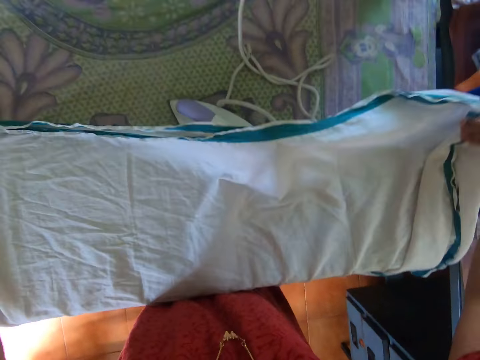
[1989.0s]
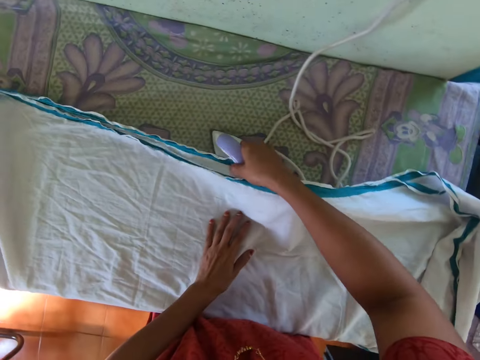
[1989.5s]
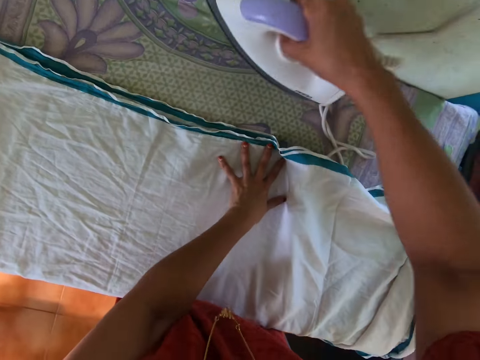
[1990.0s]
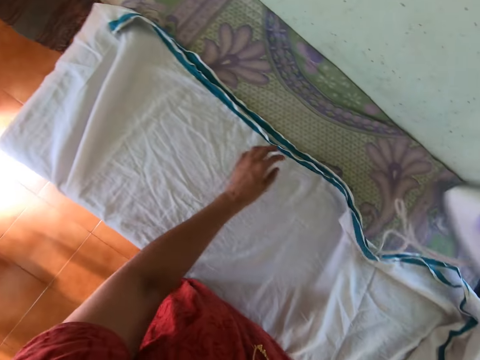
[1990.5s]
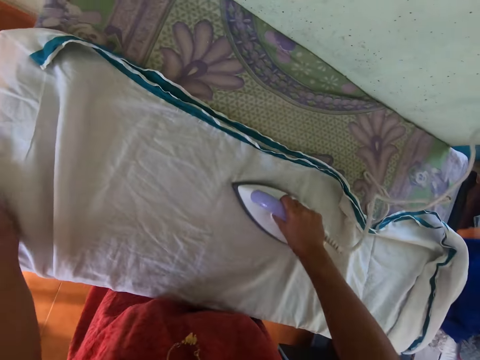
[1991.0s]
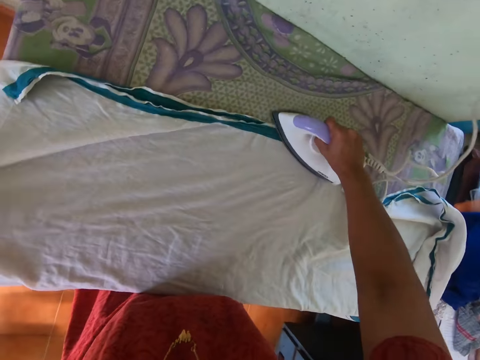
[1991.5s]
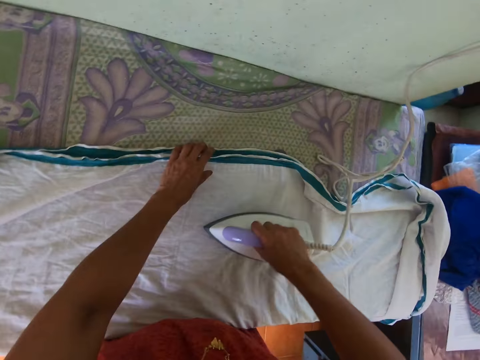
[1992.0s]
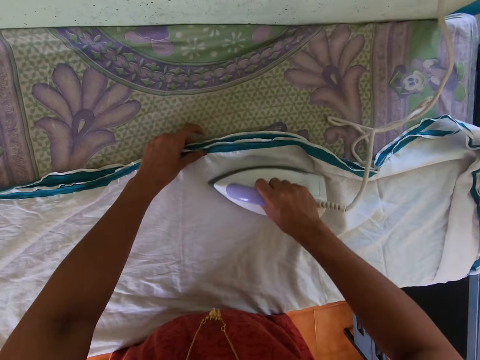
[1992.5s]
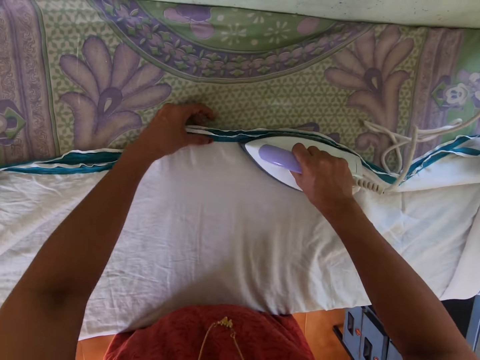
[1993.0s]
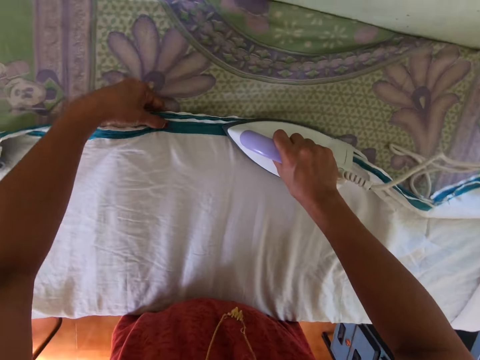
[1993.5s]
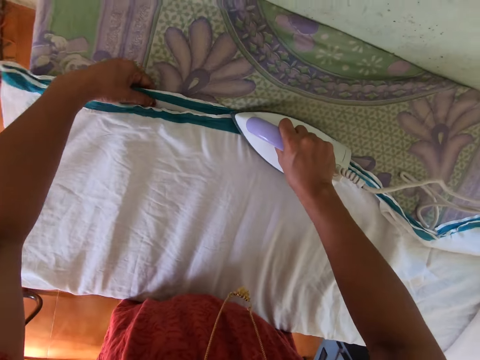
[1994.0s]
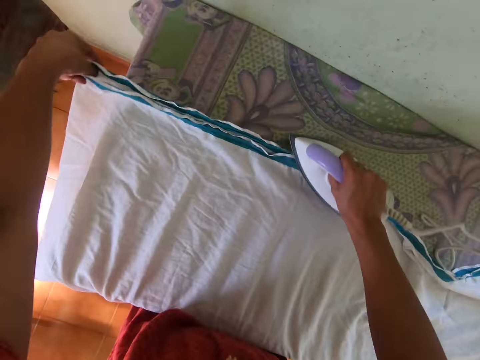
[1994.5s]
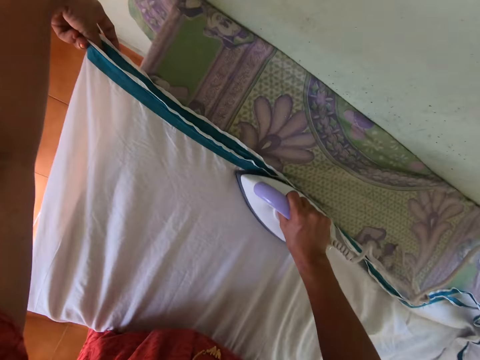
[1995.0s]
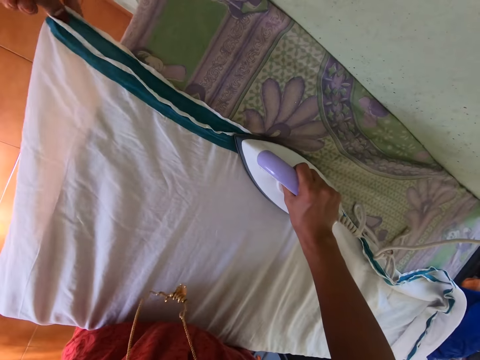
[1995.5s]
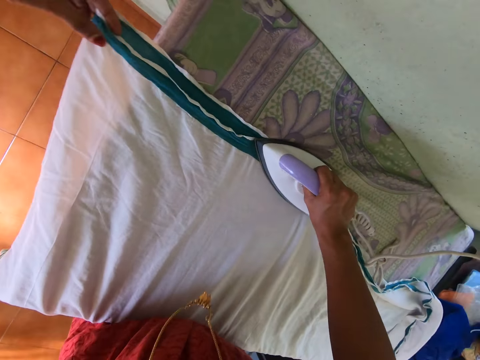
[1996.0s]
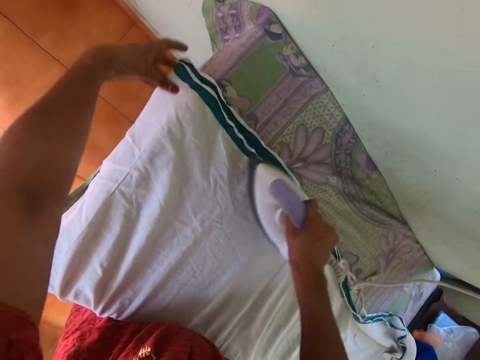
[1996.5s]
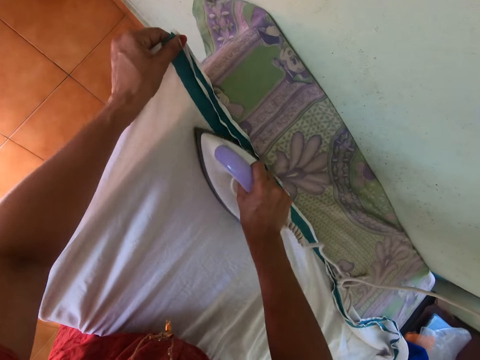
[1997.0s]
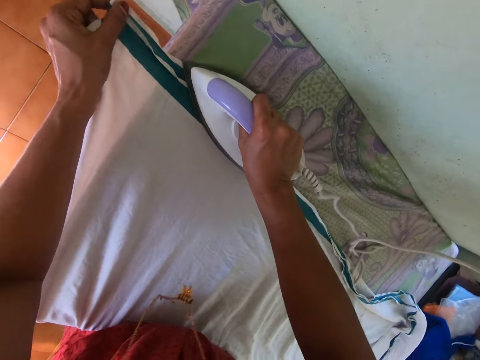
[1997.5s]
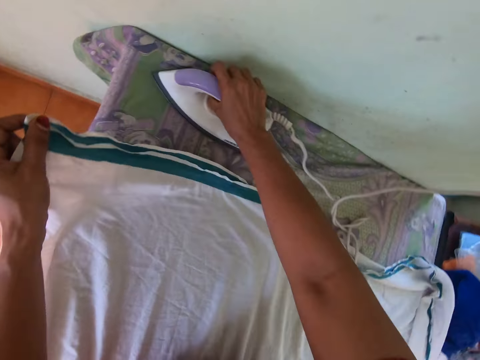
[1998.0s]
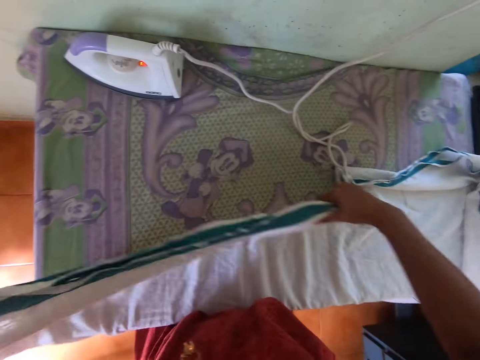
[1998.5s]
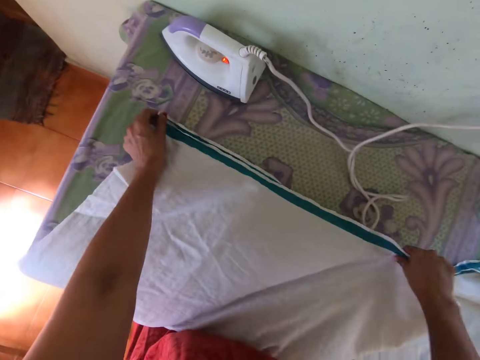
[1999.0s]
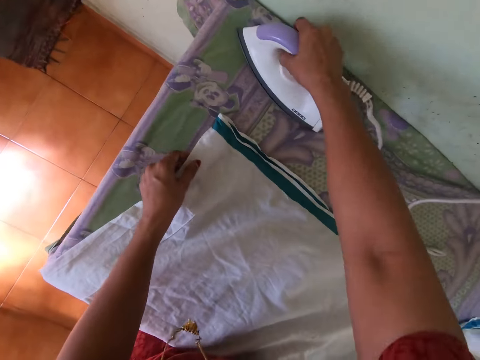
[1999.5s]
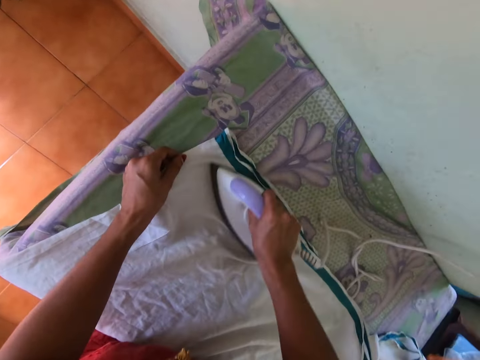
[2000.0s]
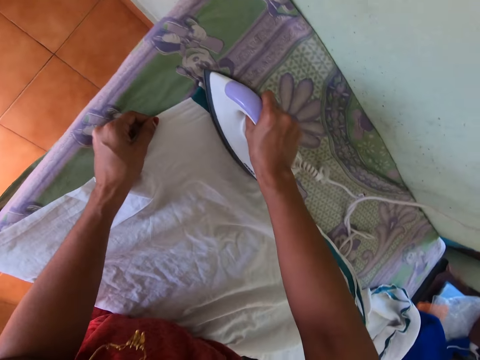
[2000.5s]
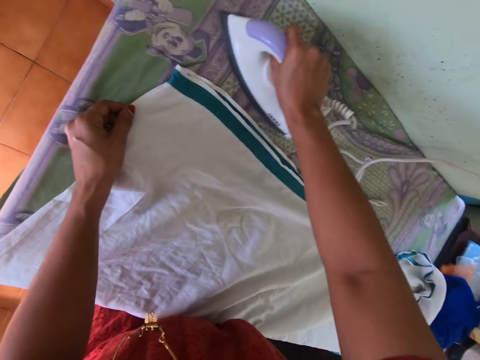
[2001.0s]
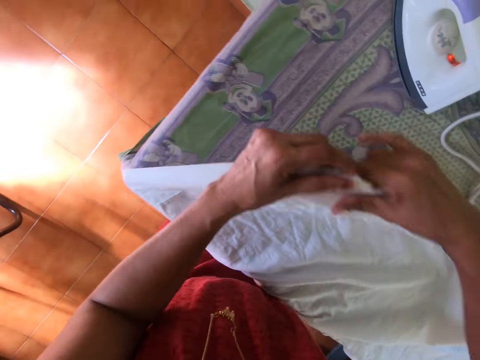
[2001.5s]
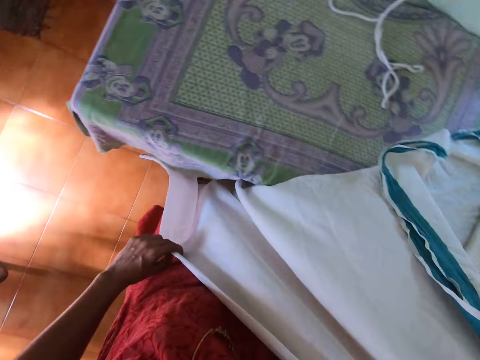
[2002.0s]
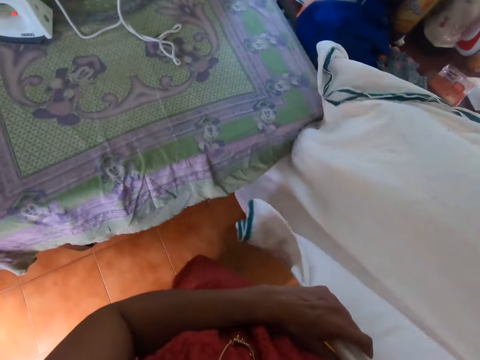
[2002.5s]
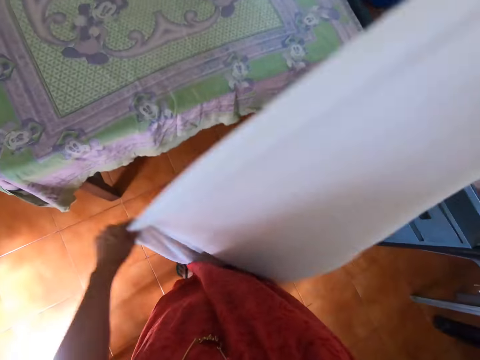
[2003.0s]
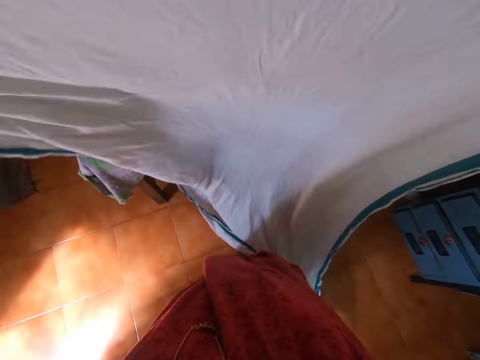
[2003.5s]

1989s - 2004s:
The camera wearer places the cloth on the table with her hands. She picks the pressing iron from the table with her right hand. She adjusts the cloth with her left hand. She irons the cloth on the table with the pressing iron in her right hand. She holds the cloth with her left hand. She adjusts the cloth with her left hand. She irons the cloth on the table with the pressing iron in her right hand. She drops the iron box. She picks the cloth from the table with her left hand. She removes her right hand from the pressing iron. She picks the cloth from the table with her hands. She places the cloth on the table with her hands. She picks the iron from the table with her right hand. She irons the cloth on the table with the pressing iron in her right hand. She removes her right hand from the pressing iron. She drops the iron box. She picks the cloth from the table with her hands. She straightens the cloth with her hands.

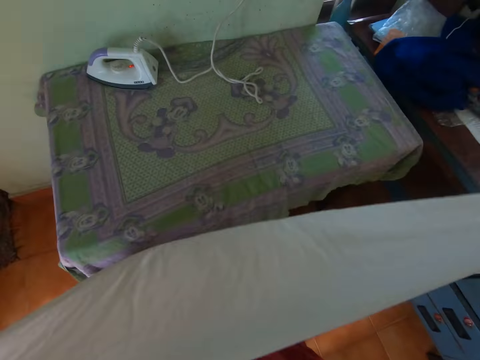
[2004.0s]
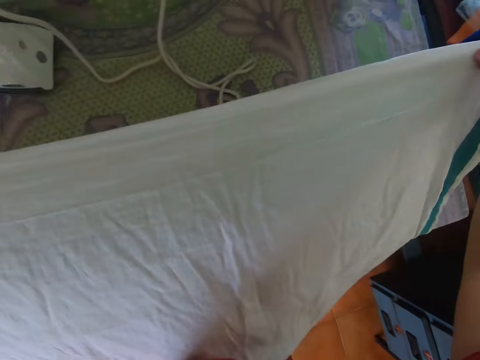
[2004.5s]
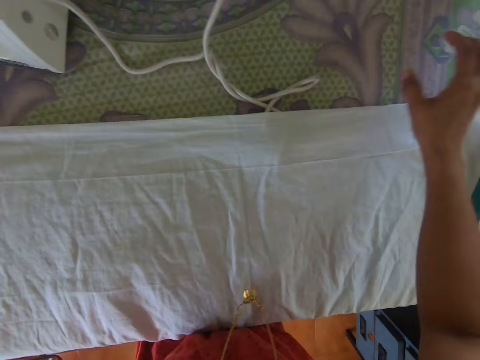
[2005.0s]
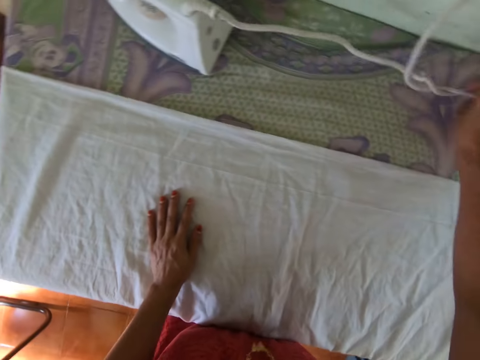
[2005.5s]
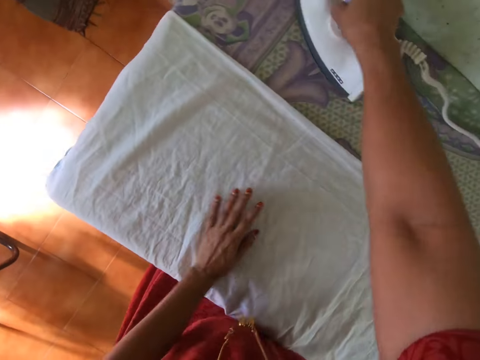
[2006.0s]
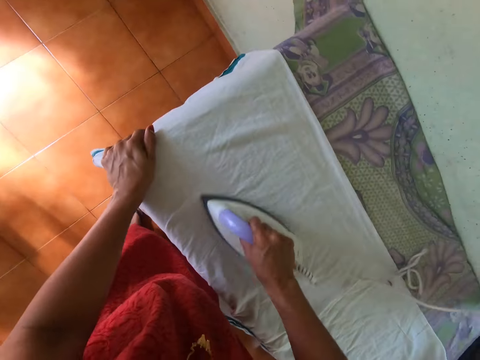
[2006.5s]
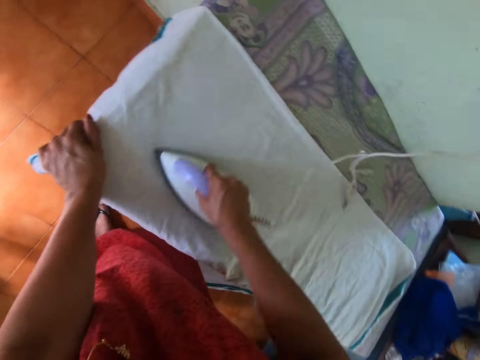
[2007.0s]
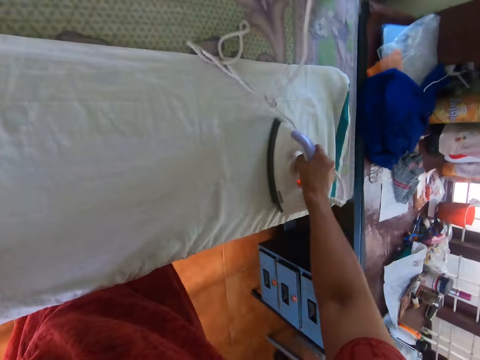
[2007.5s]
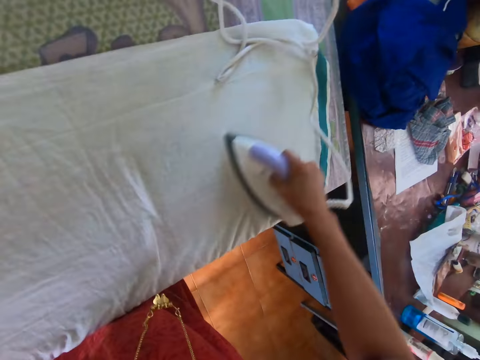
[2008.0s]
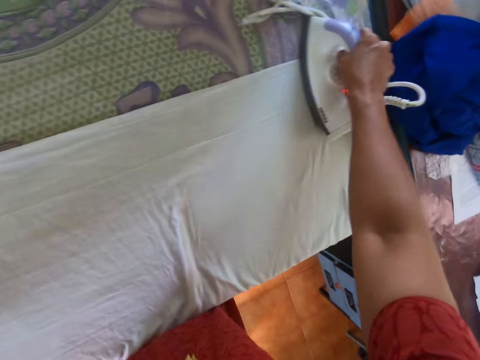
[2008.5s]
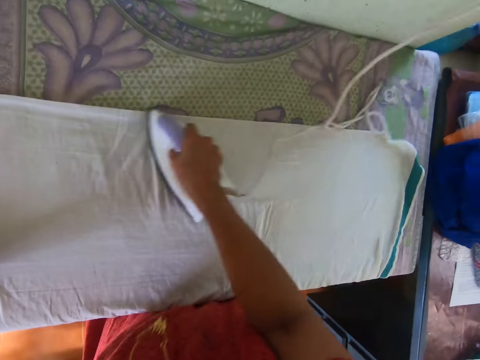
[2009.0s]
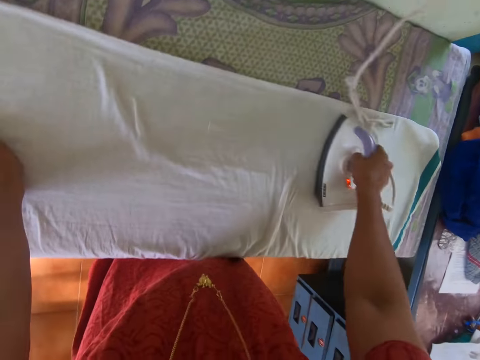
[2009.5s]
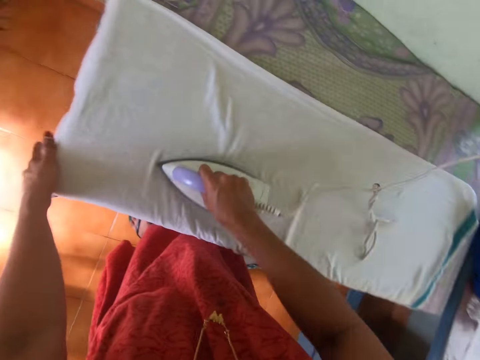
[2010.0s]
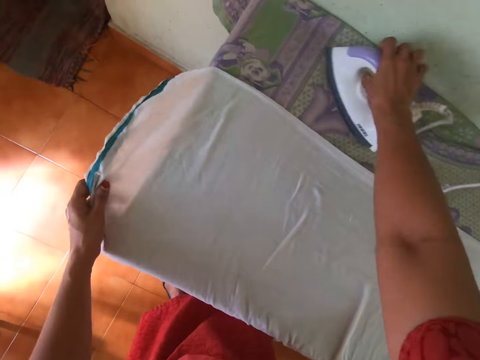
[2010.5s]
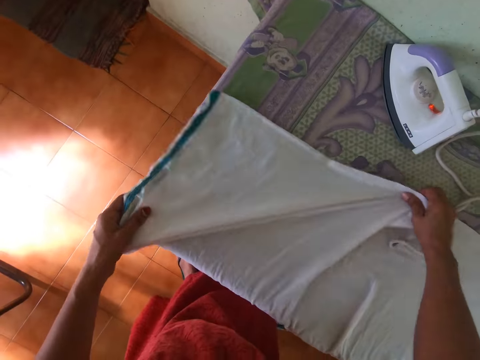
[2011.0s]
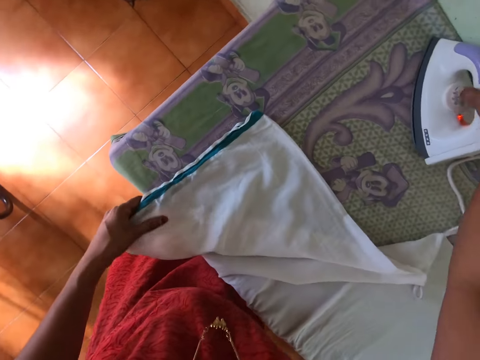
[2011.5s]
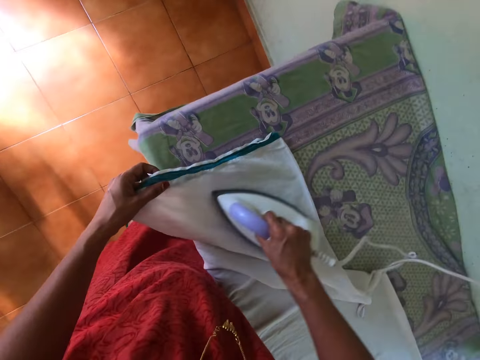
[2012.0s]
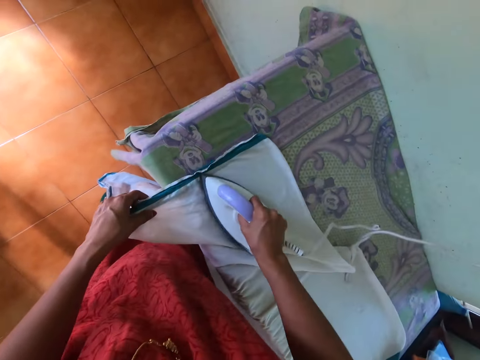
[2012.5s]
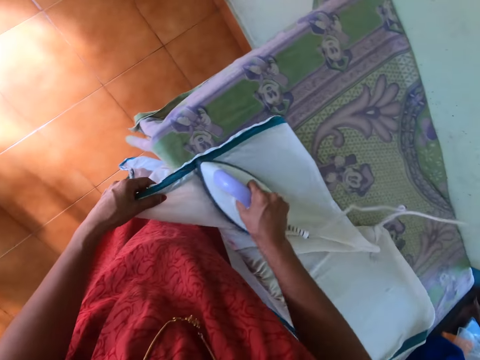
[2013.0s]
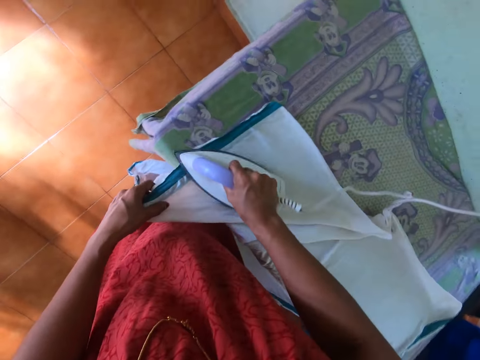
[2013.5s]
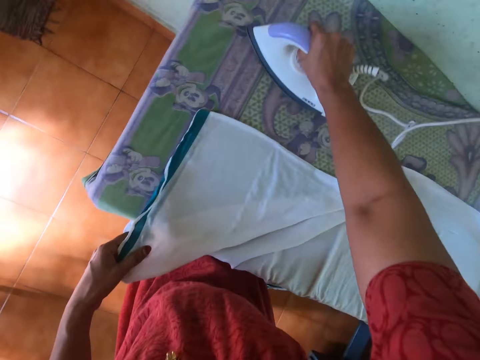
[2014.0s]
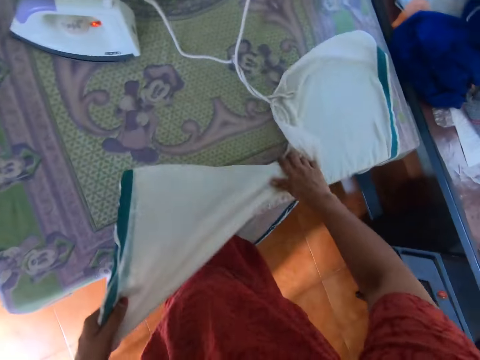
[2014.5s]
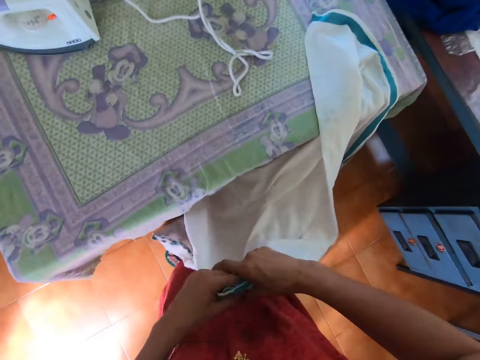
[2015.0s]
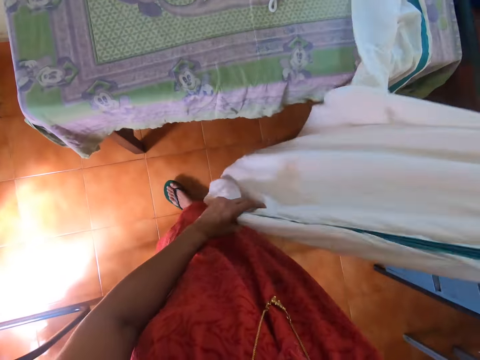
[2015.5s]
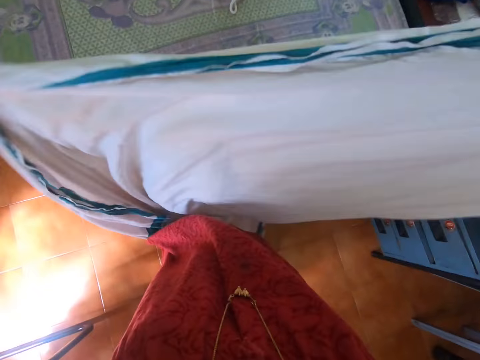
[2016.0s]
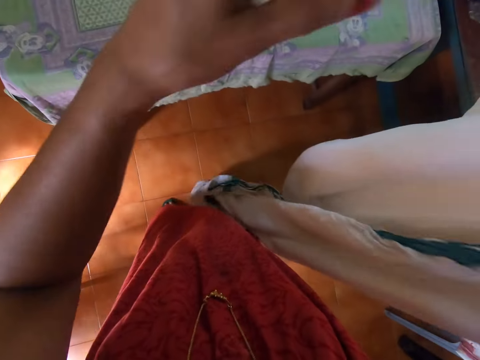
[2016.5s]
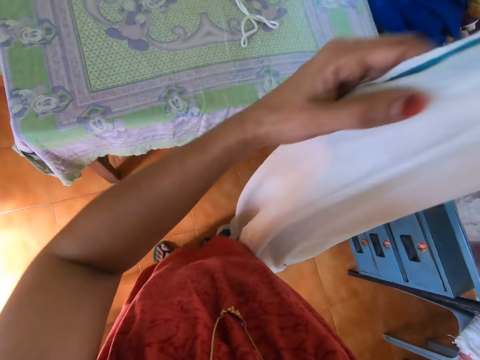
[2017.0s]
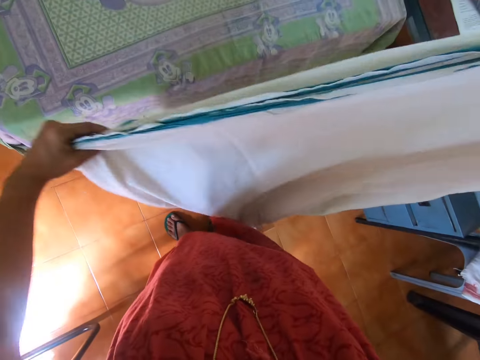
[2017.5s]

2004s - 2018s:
The camera wearer places the cloth on the table with her hands. She moves the pressing iron cord with her right hand. She picks the pressing iron from the table with her right hand. She moves her left hand around the cloth. She irons the cloth on the table with the pressing iron in her right hand. She places the cloth on the table with her right hand. She drops the iron box. She adjusts the cloth with her hands. She picks the cloth. She picks the pressing iron from the table with her right hand. She irons the cloth on the table with the pressing iron in her right hand. She places the cloth on the table with her right hand. She drops the iron box. She picks the cloth from the table with her hands. She straightens the cloth with her hands.
